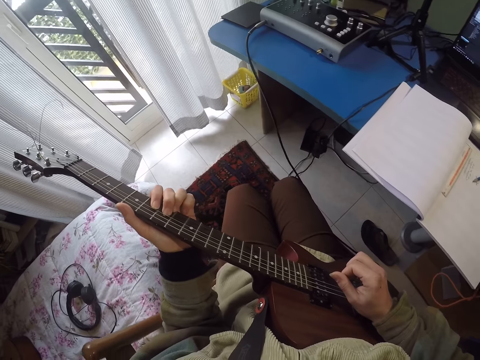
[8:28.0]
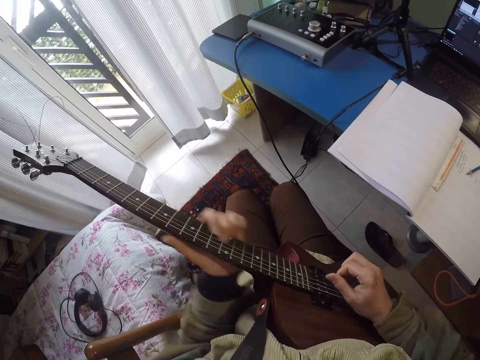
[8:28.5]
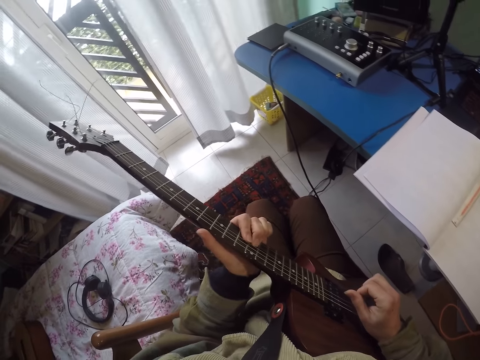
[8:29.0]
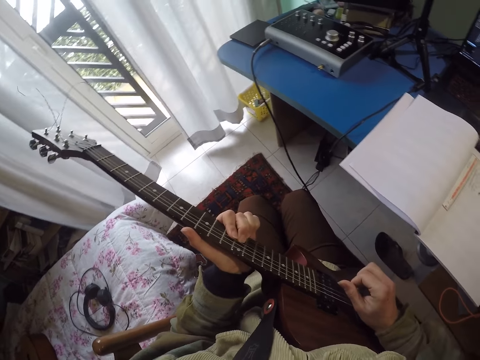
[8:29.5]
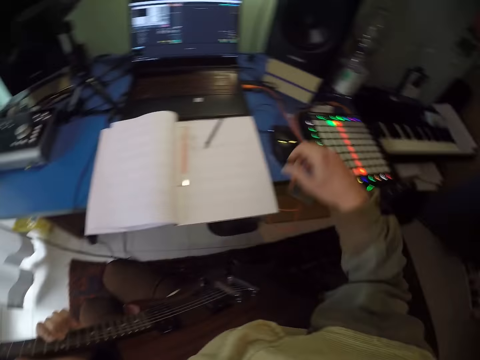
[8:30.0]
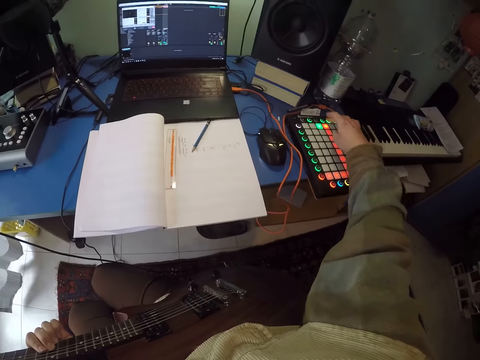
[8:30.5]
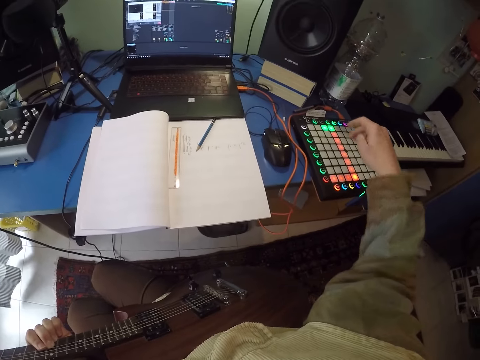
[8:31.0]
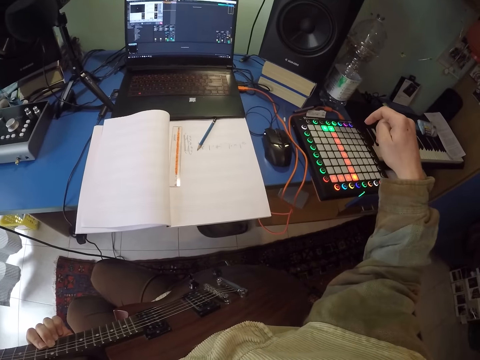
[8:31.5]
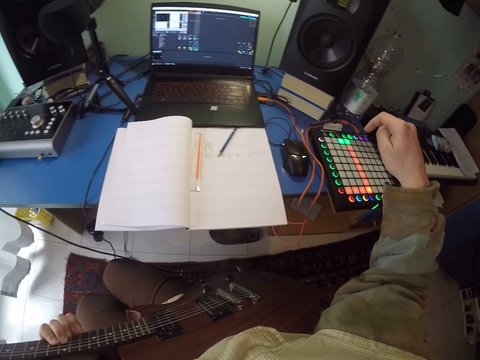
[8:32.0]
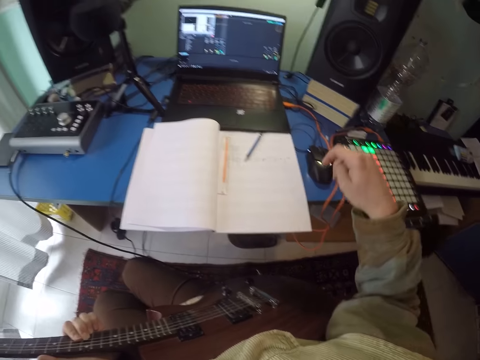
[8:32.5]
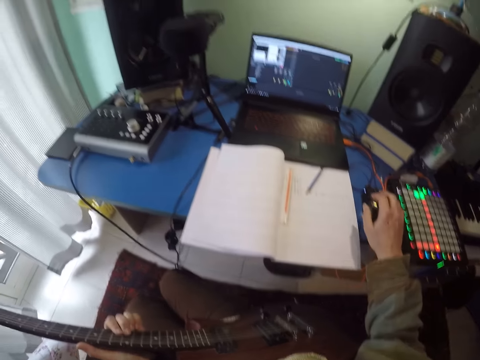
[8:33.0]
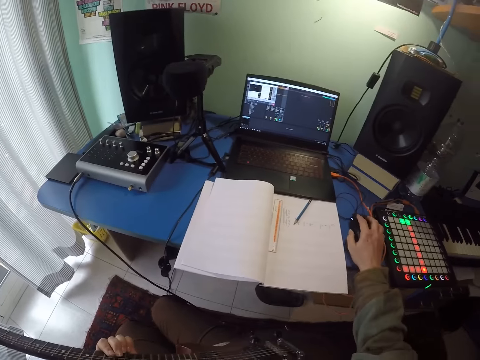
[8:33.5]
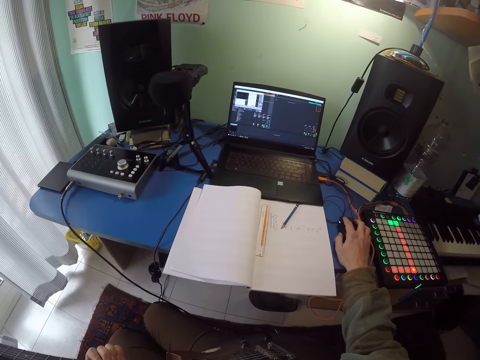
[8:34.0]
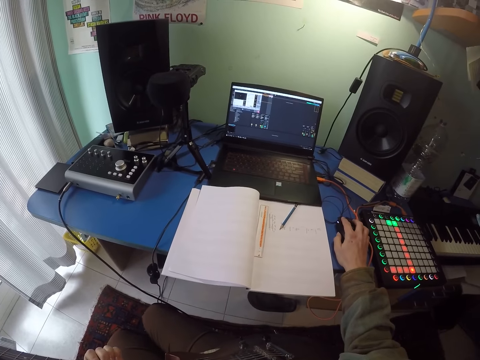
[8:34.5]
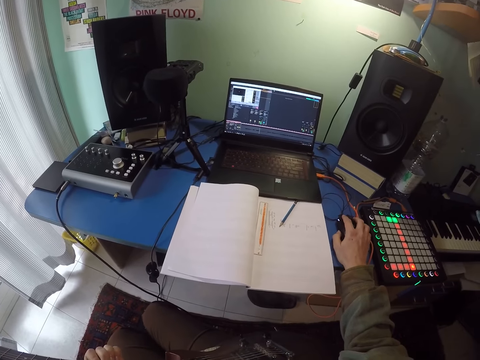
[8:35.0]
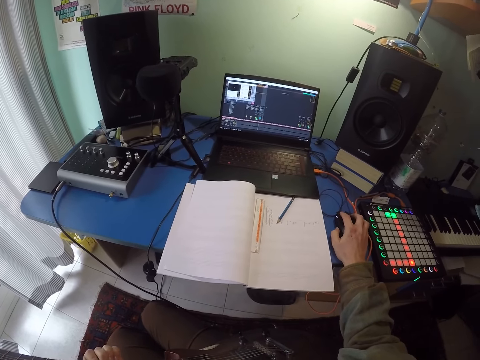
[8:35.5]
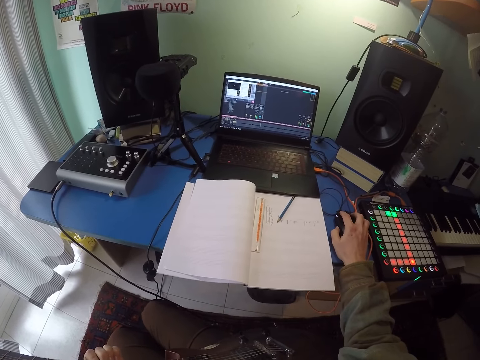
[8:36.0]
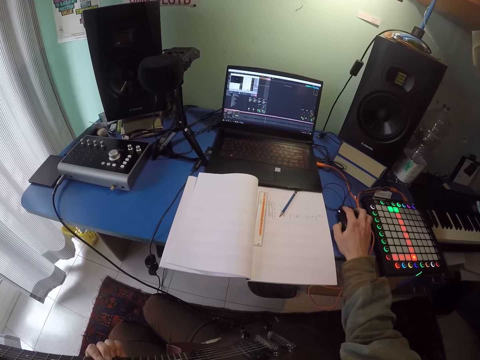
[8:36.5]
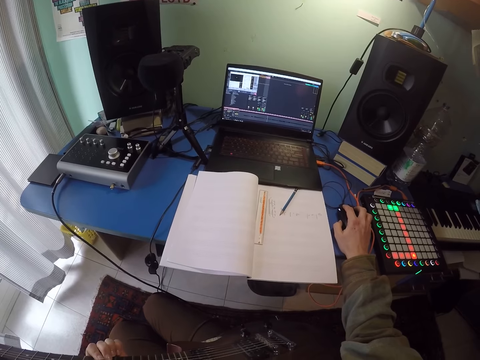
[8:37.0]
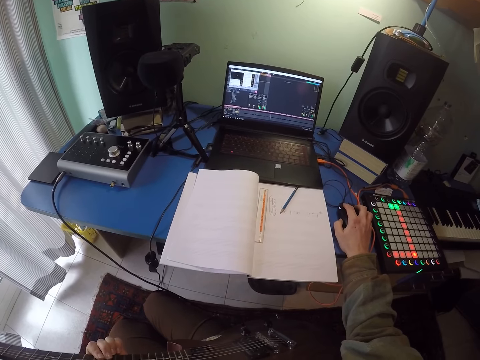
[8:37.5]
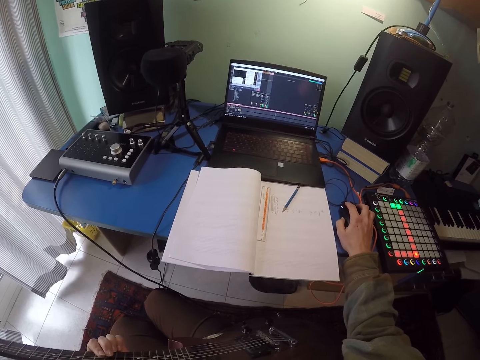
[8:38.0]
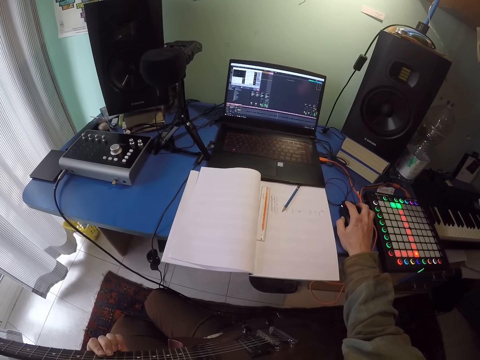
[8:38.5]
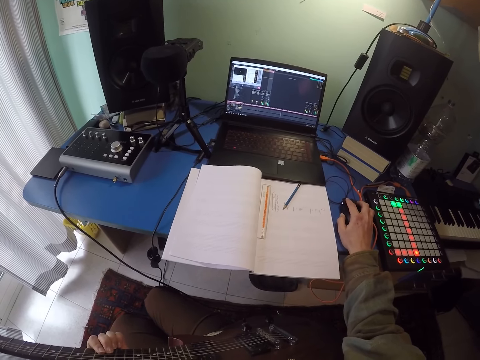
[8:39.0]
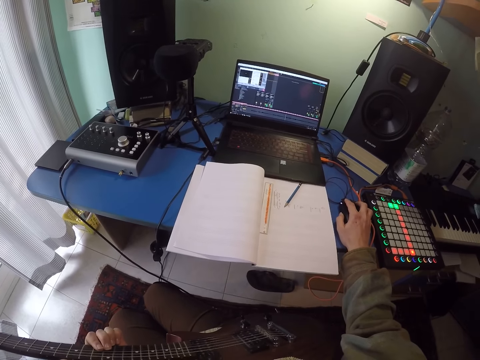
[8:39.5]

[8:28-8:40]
The camera wearer controls the stereo on the table. They press the machine. They hold a mouse. They operate the laptop.

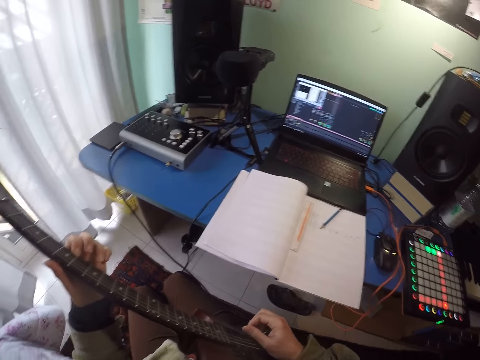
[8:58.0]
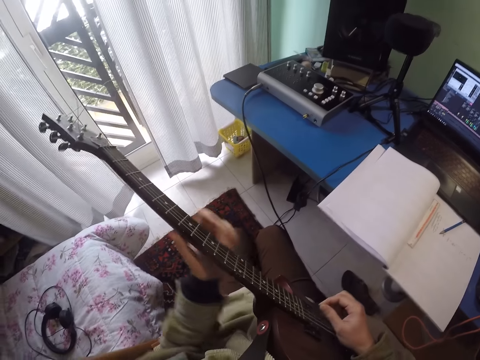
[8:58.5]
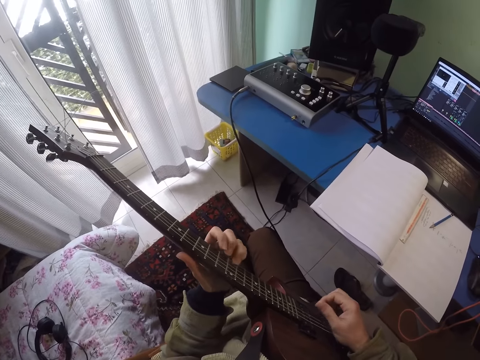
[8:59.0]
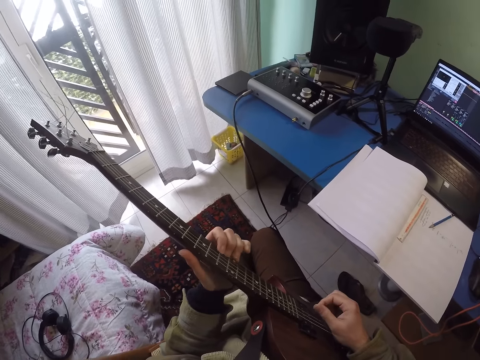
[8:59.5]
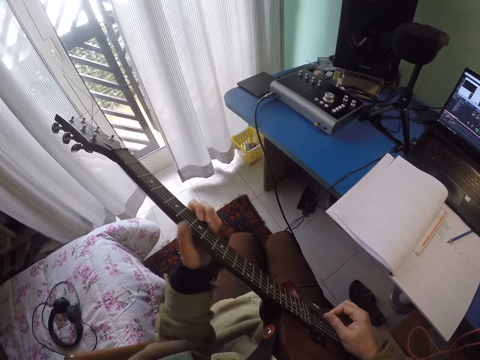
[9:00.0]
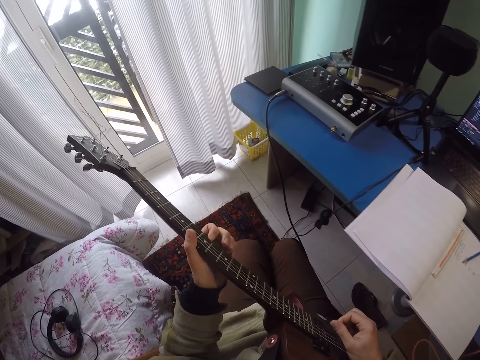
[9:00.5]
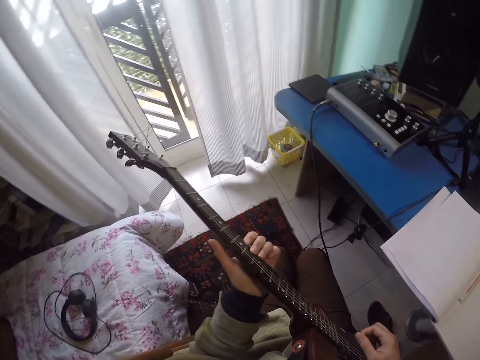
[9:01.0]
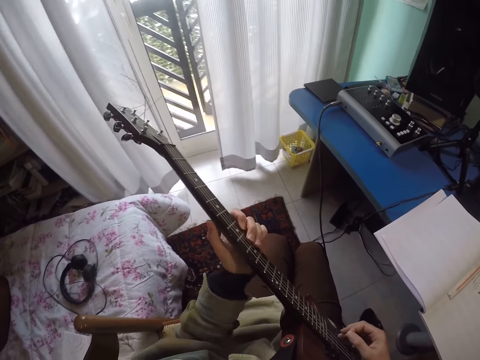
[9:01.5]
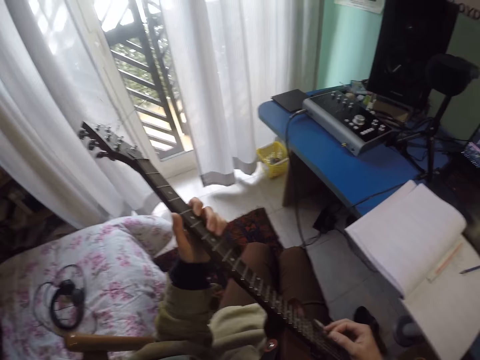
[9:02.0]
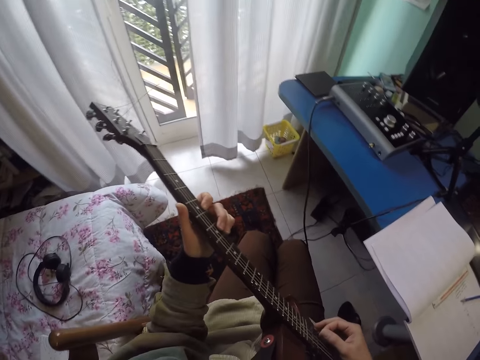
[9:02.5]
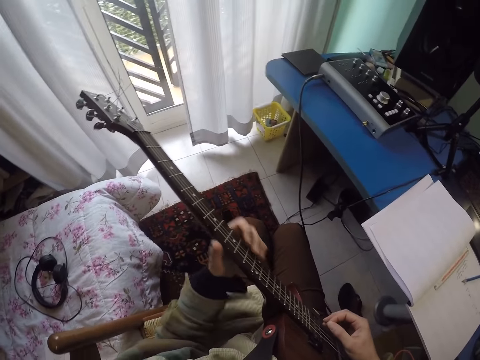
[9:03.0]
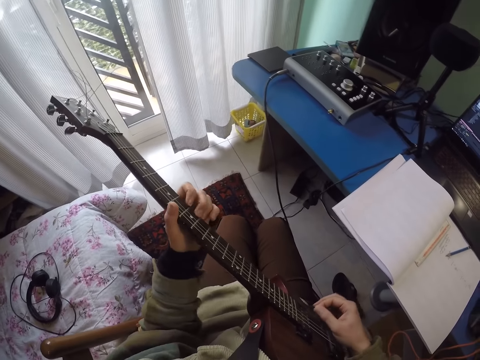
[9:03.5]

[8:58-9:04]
The camera wearer plays the guitar.

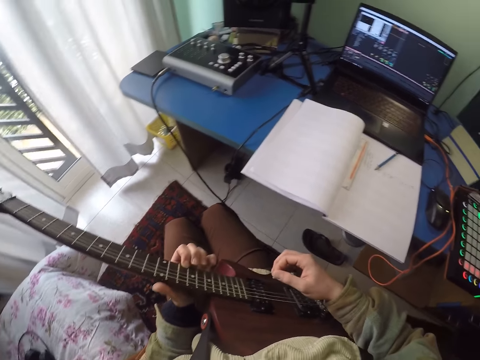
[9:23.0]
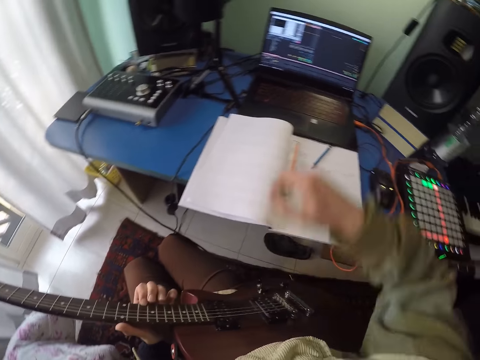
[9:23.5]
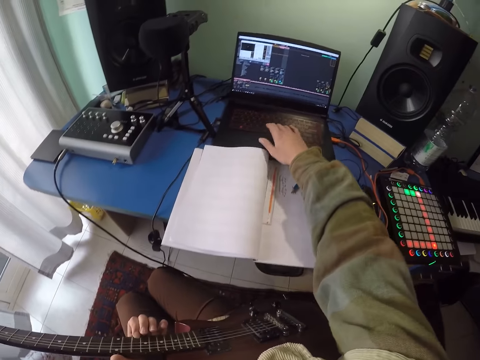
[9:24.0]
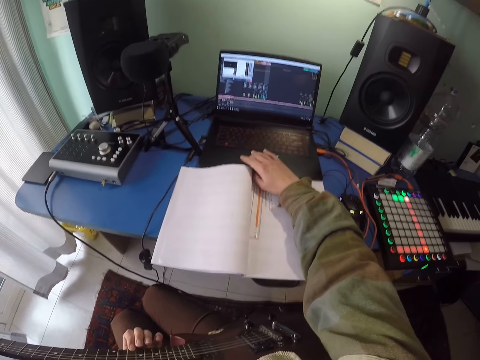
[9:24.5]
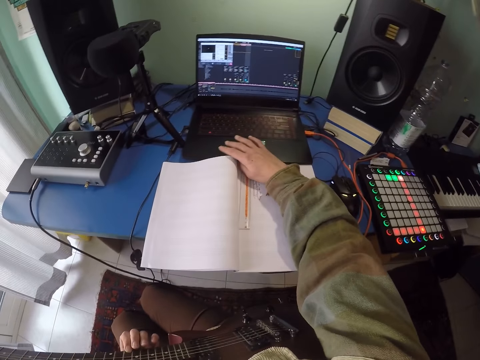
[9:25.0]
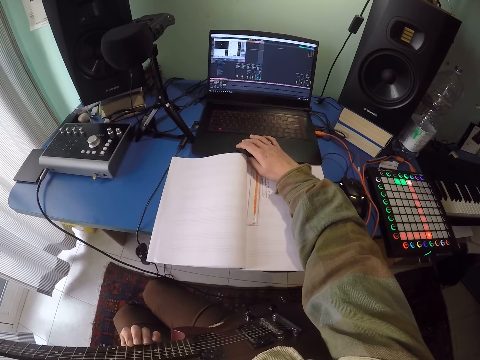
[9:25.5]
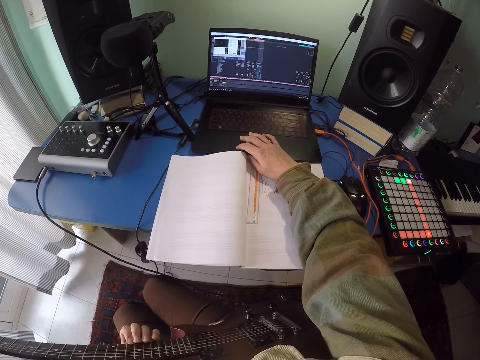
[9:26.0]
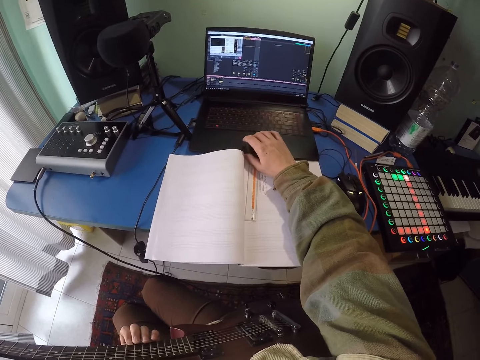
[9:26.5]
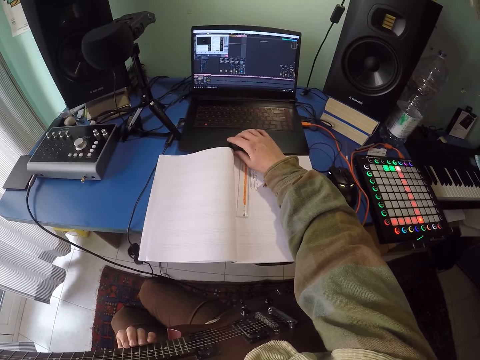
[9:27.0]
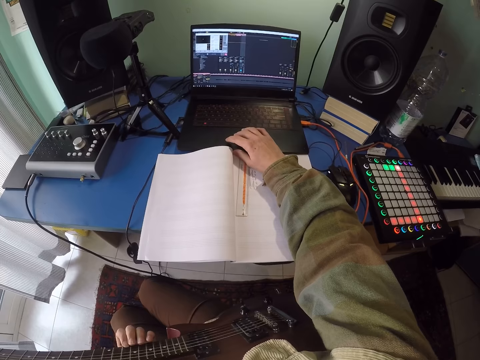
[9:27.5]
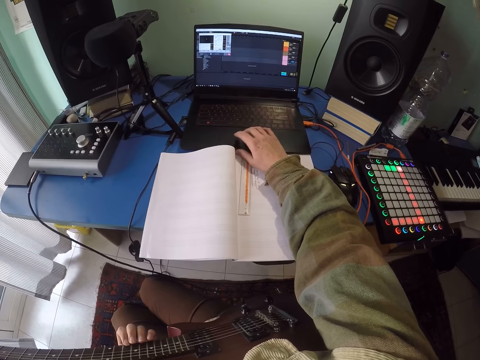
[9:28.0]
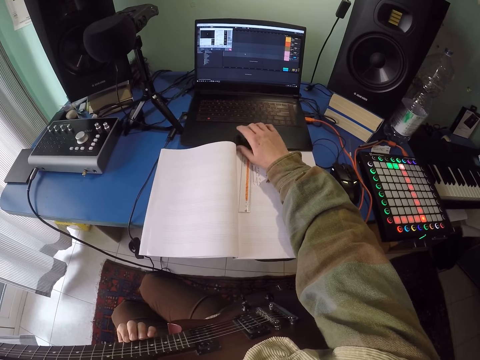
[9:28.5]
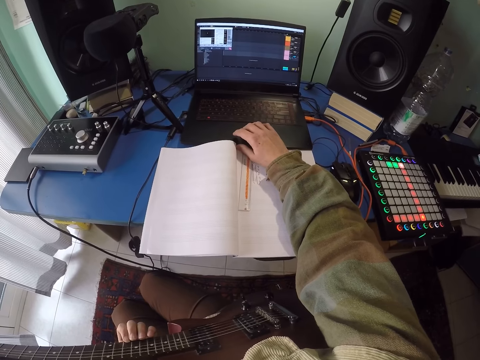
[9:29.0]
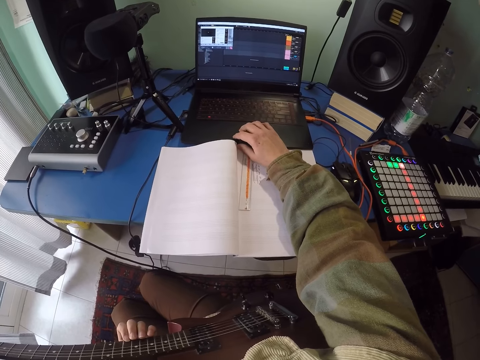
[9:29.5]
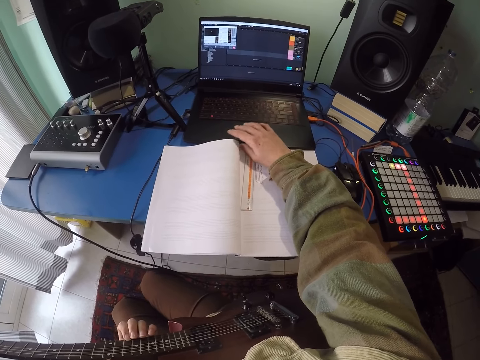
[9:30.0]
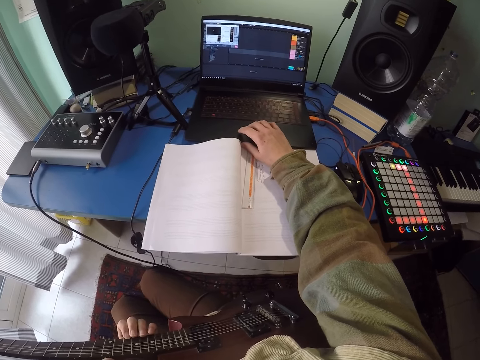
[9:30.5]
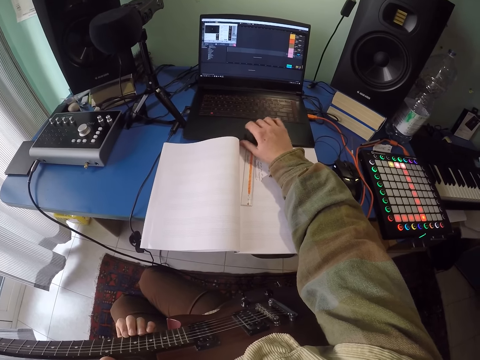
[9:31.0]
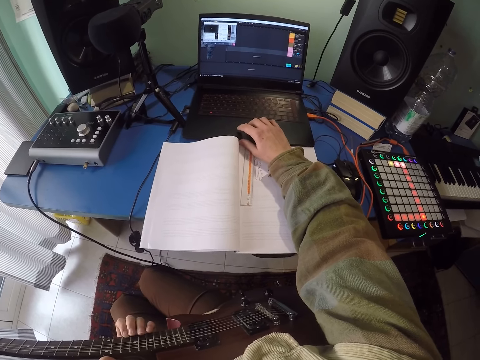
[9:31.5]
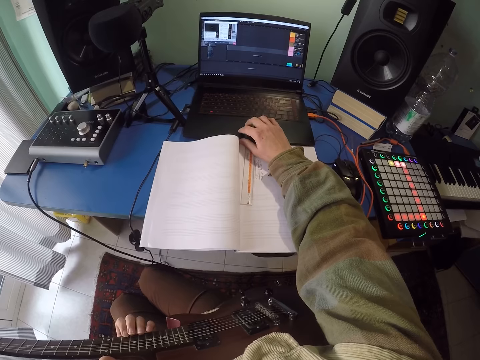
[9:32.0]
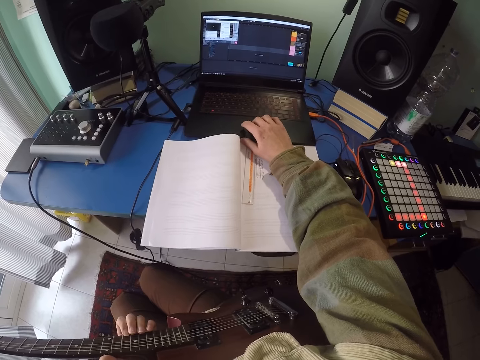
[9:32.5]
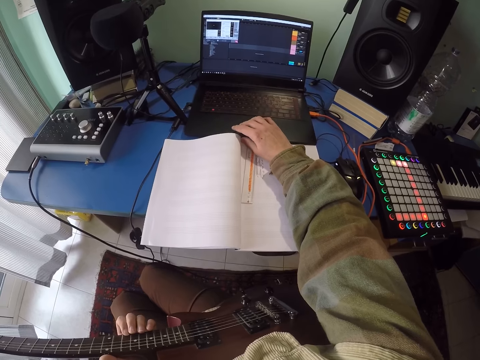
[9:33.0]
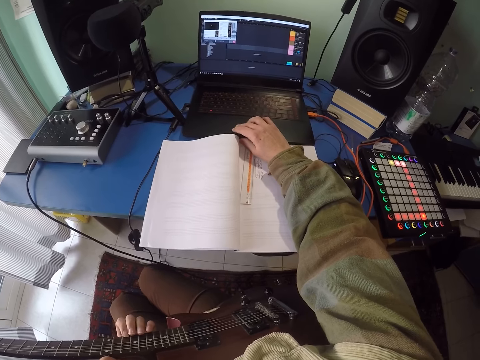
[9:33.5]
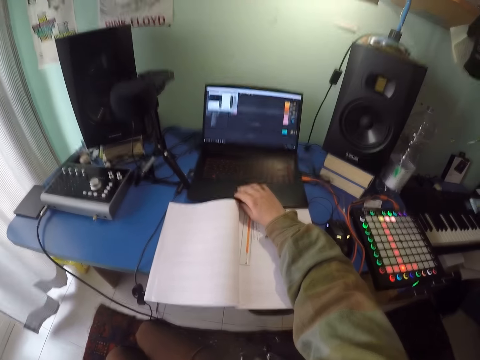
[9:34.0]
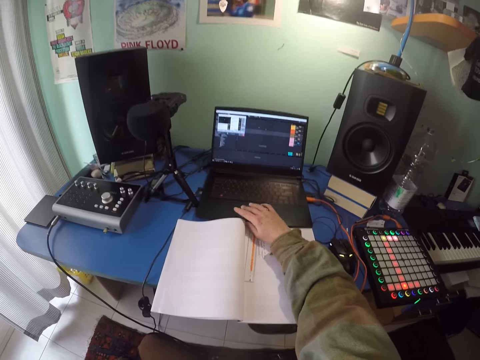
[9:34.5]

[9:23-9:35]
The camera wearer browses on a laptop.
